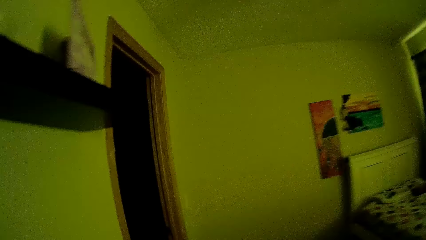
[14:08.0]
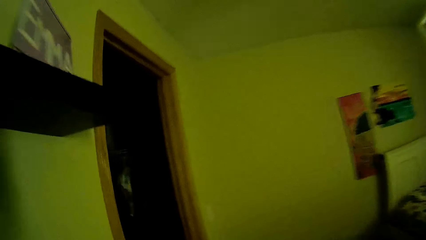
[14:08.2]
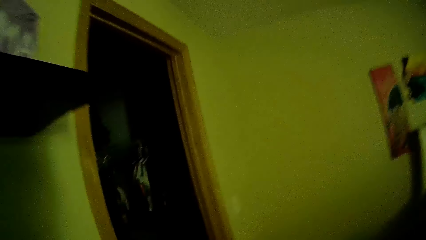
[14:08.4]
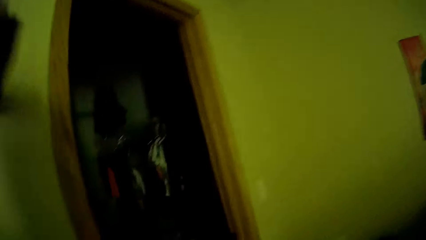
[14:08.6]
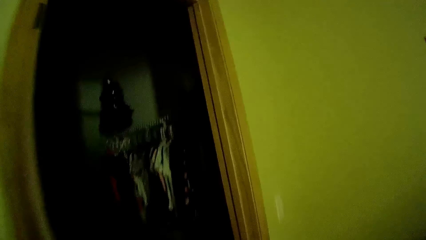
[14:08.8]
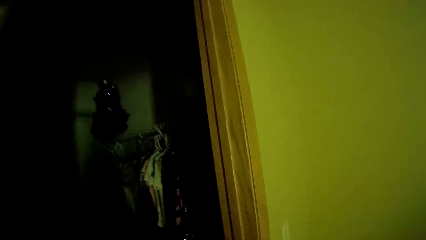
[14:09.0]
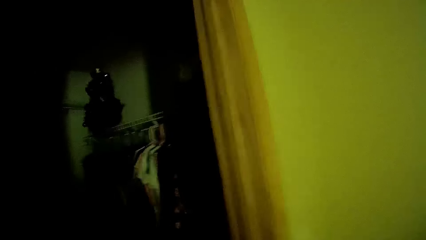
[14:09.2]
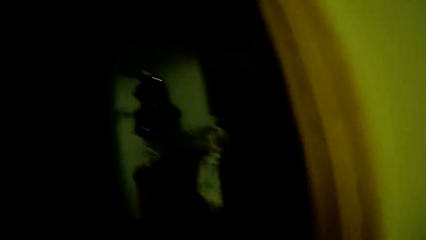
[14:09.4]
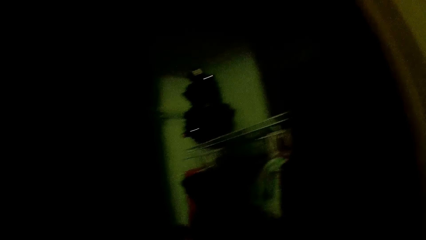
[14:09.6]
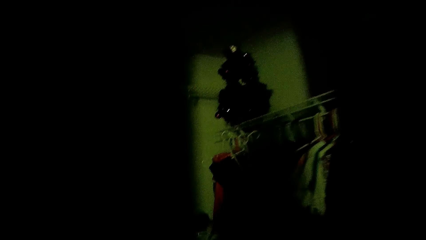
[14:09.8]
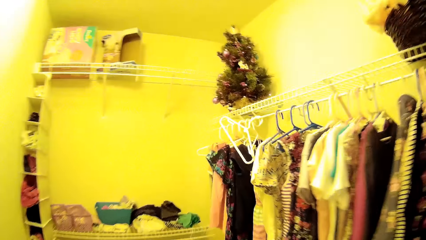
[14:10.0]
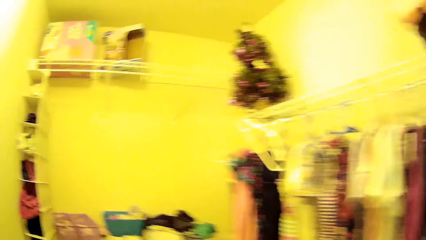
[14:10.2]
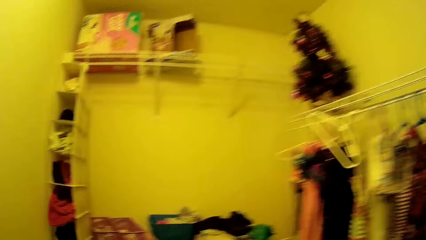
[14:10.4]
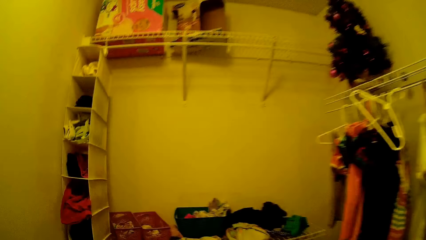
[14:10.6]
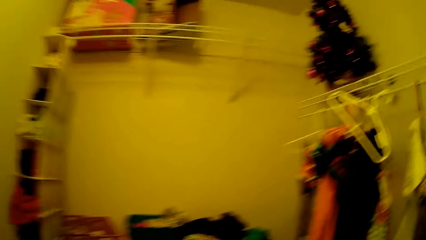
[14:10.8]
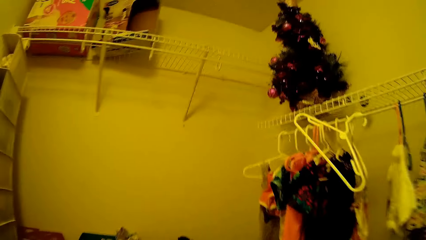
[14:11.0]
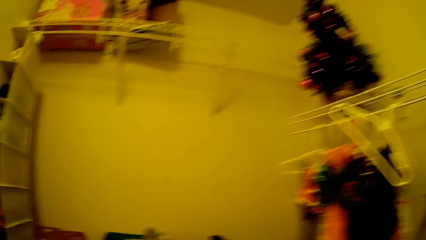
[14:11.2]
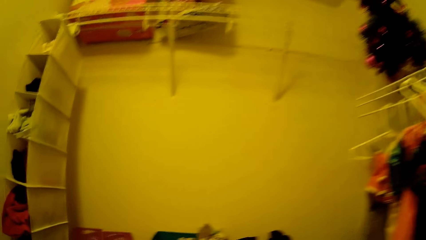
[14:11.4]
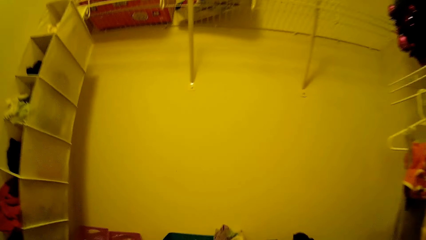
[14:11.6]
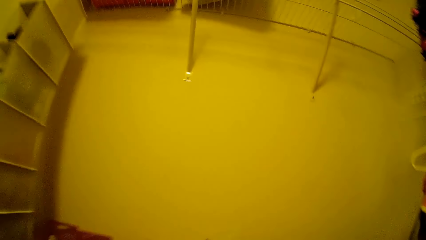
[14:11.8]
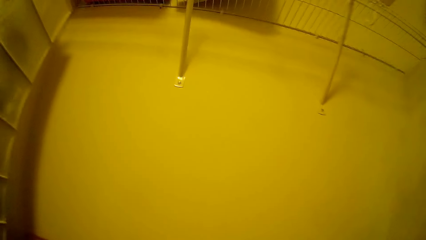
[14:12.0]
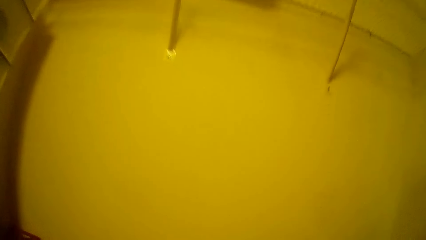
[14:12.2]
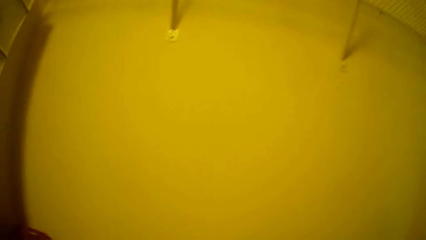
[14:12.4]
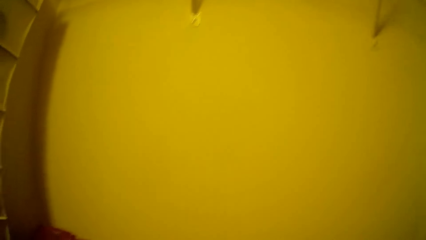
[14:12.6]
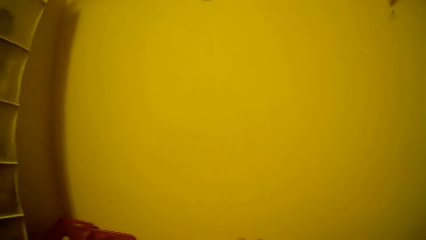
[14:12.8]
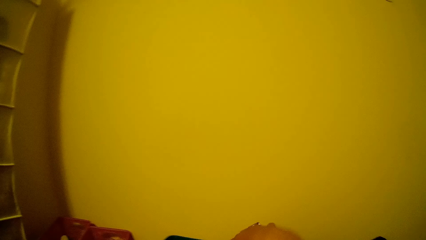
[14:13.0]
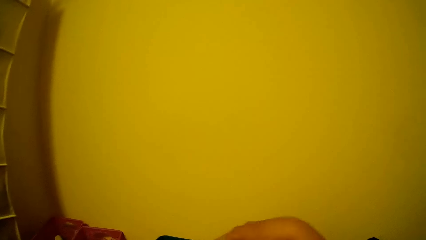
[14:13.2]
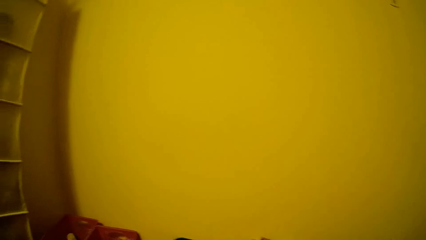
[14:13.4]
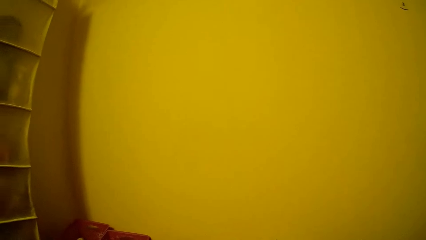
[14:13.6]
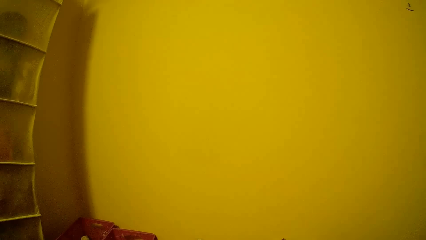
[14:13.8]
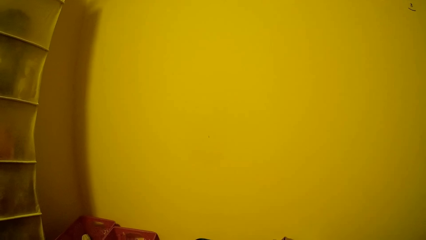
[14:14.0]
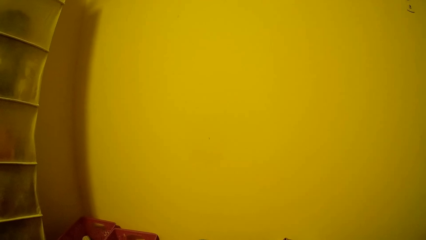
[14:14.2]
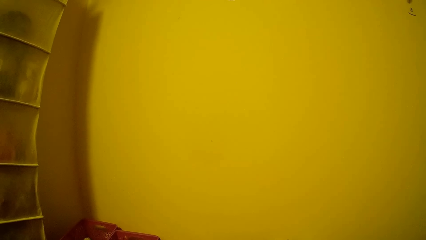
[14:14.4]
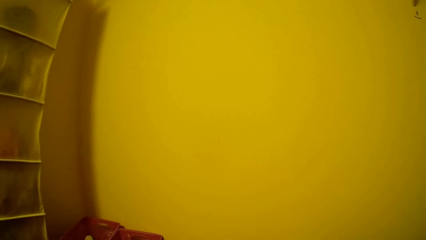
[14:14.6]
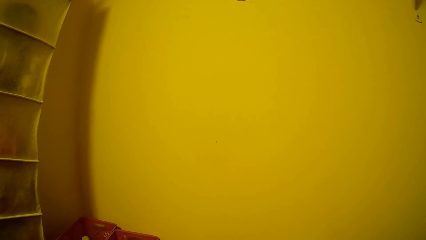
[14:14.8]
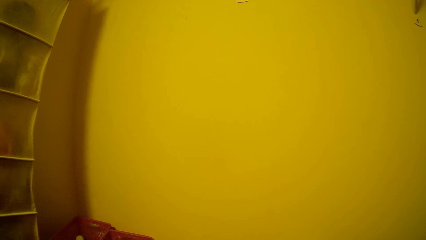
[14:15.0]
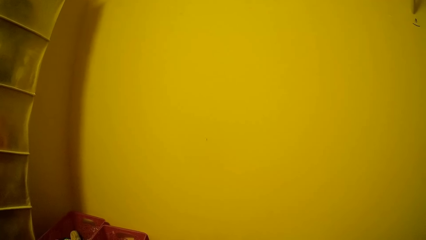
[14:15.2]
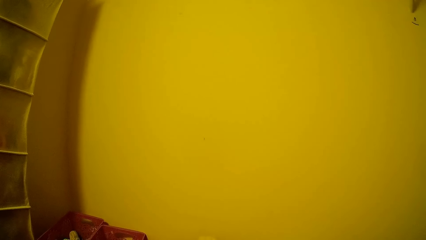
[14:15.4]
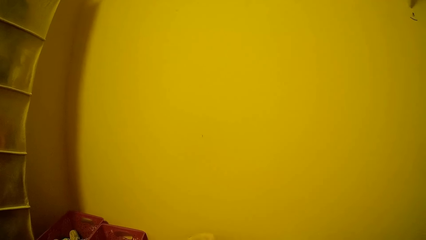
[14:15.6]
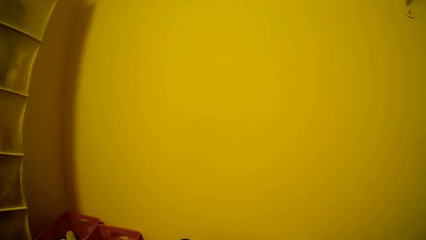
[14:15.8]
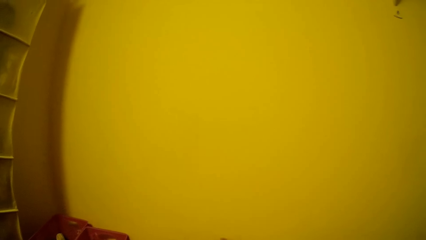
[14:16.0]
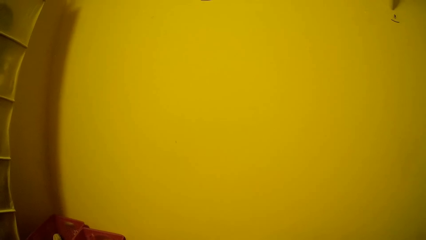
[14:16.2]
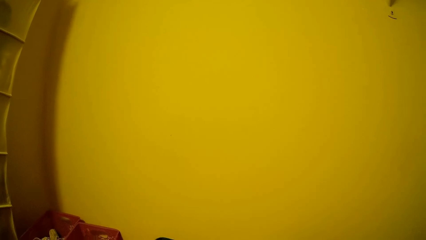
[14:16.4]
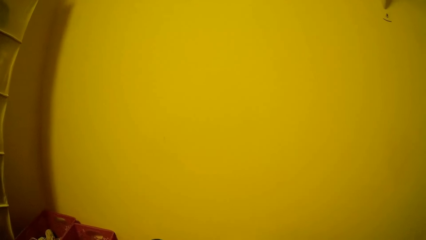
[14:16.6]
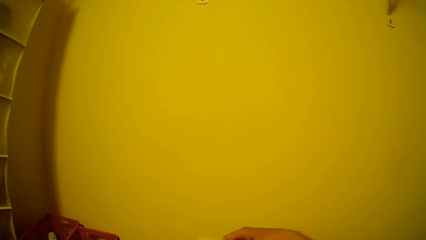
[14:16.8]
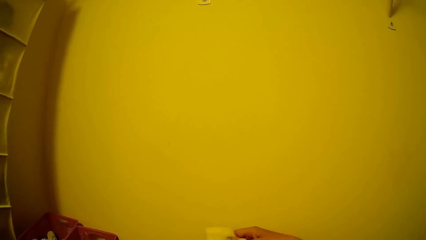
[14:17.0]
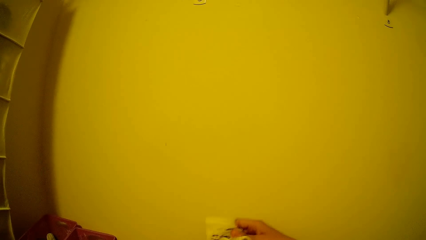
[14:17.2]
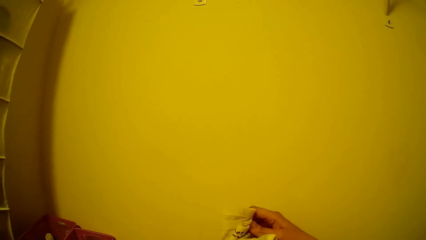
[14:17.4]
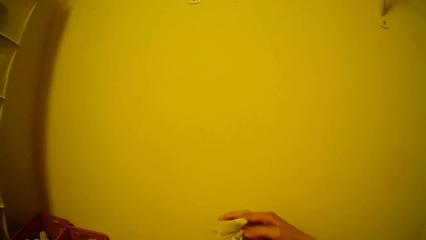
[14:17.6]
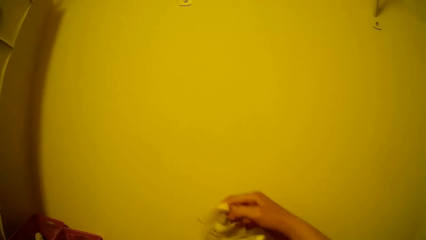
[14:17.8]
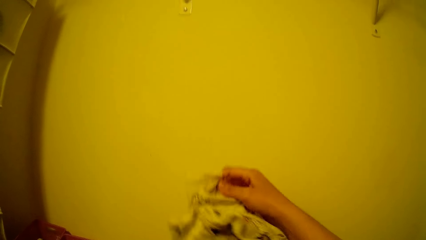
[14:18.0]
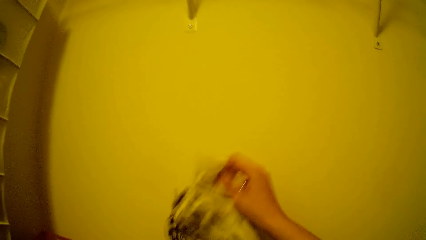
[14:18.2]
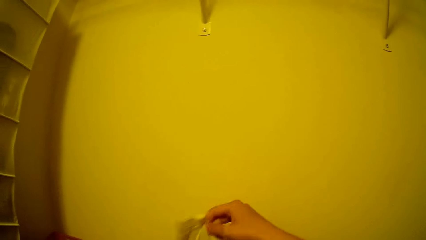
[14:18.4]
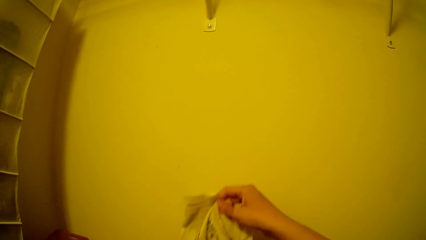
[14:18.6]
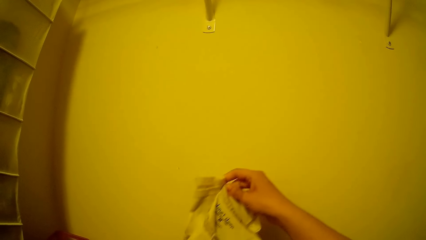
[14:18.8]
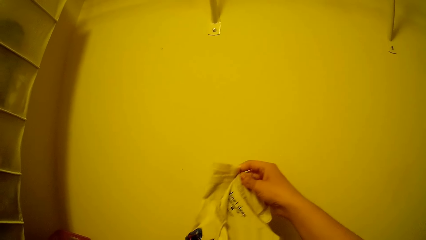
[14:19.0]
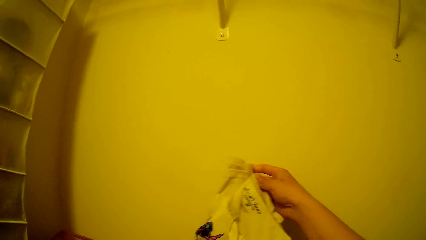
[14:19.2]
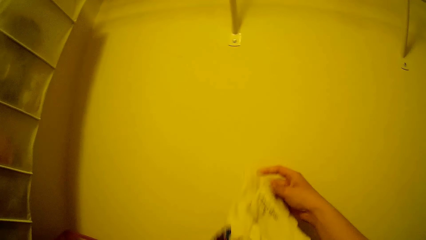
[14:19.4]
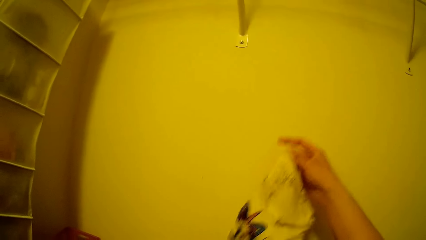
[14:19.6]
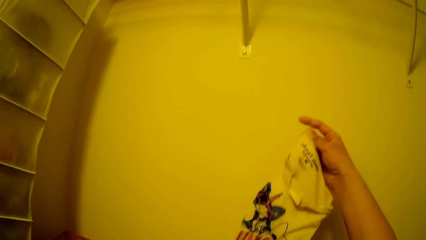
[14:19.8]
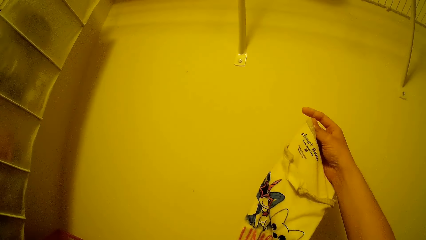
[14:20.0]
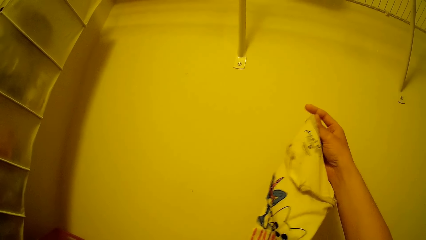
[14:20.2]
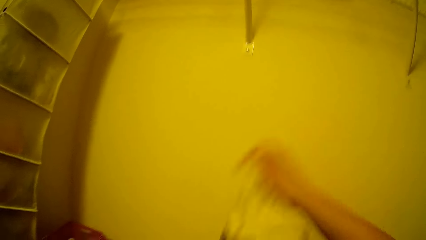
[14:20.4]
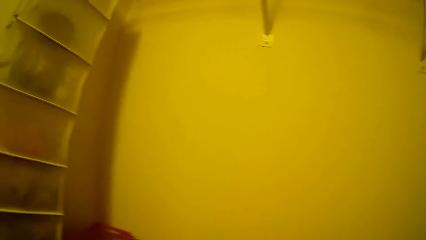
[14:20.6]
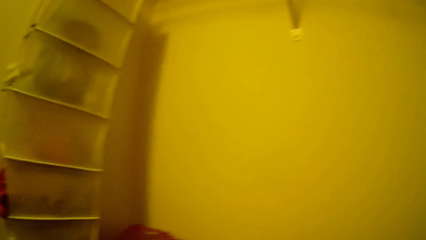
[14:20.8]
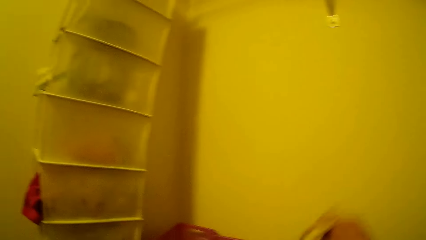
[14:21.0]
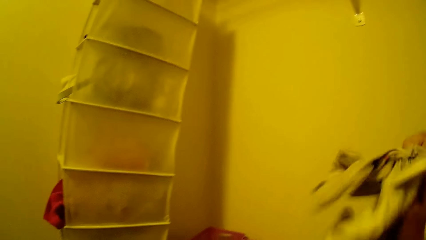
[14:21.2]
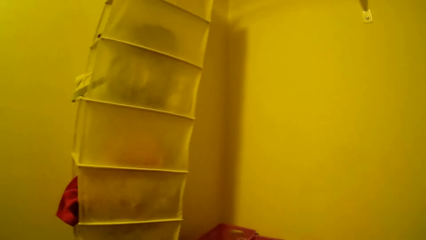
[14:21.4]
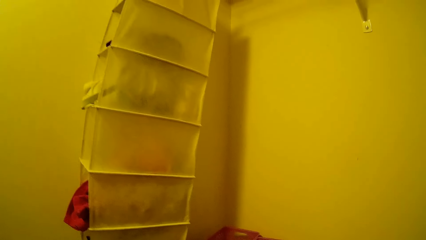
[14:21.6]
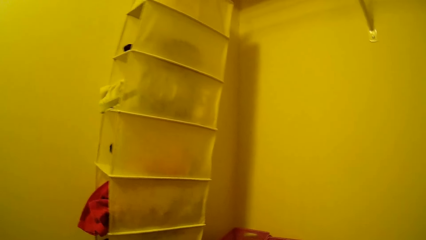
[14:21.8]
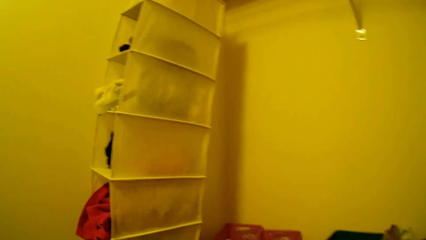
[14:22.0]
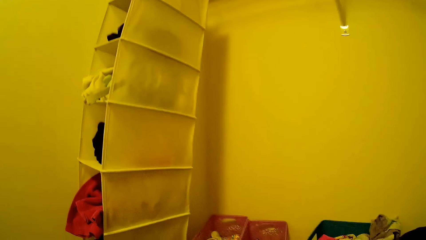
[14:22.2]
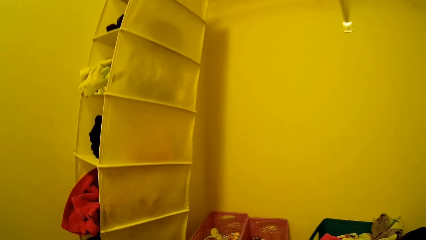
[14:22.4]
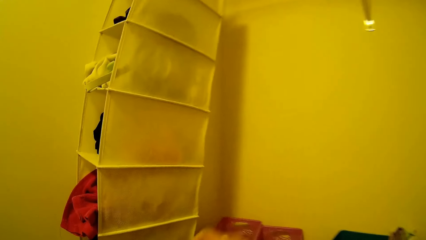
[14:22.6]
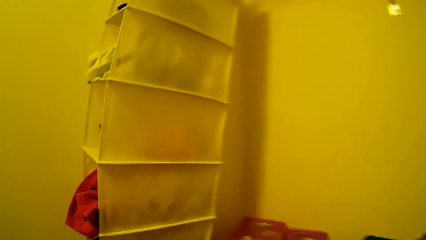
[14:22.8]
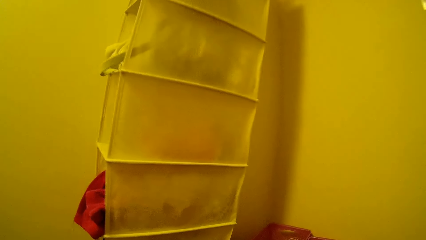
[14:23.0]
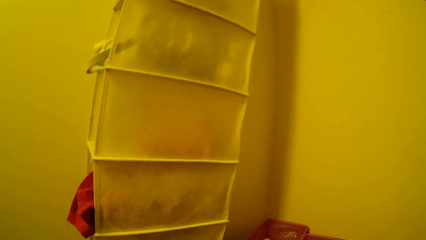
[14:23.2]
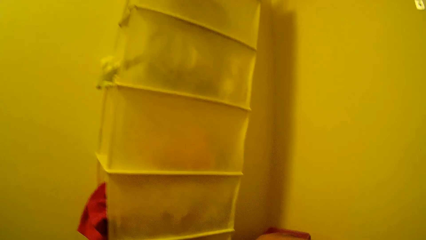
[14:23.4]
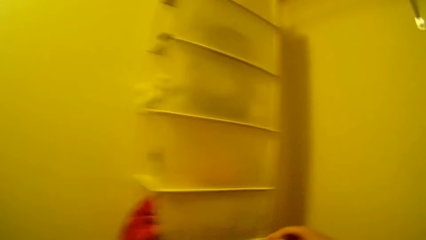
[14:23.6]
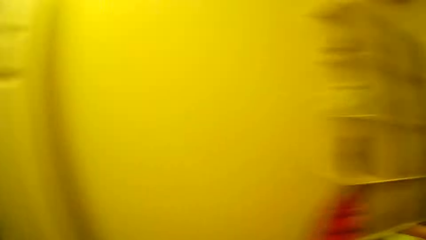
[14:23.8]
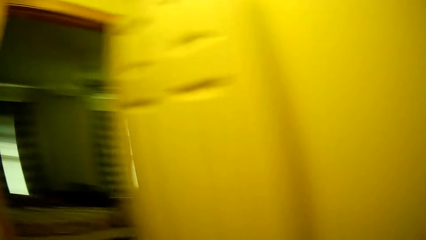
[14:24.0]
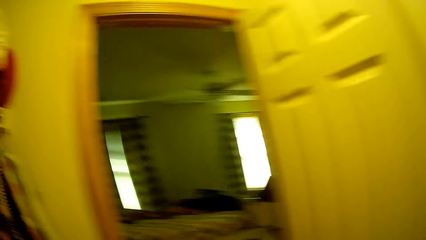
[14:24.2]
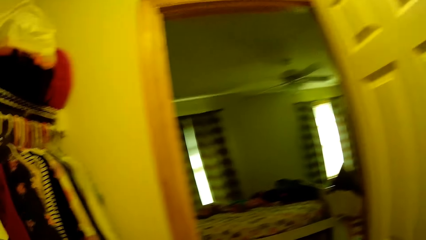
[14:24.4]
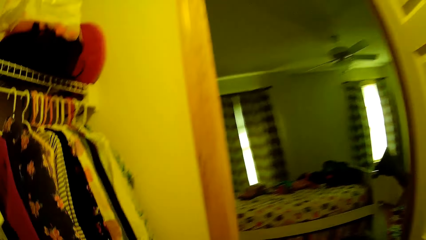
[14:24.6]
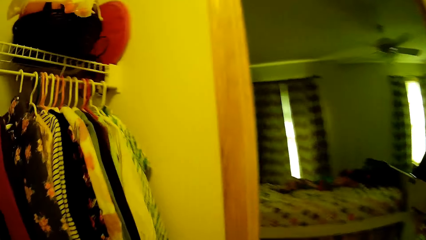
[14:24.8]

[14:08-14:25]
The camera wearer walks into a walk-in closet. She turns on a new light switch. She walks around the house. She holds a cloth in her right hand. She stares around. She holds the cloth. She stares at the cloth. She looks around.
